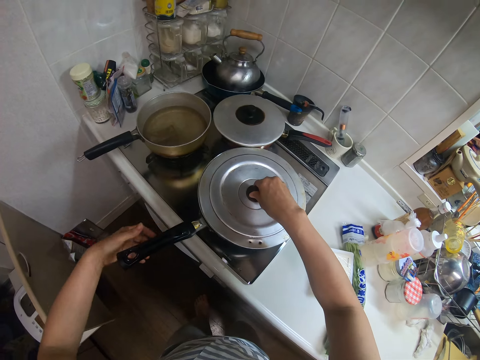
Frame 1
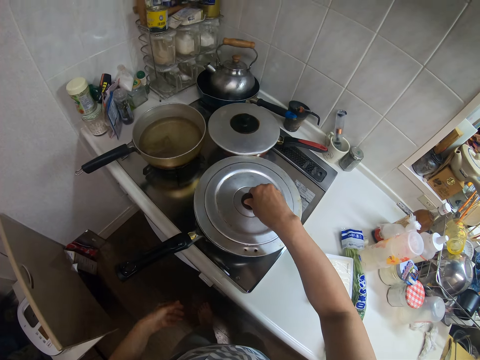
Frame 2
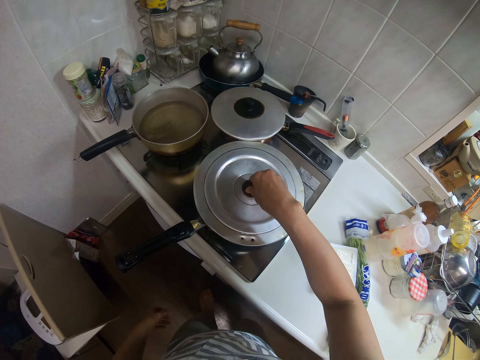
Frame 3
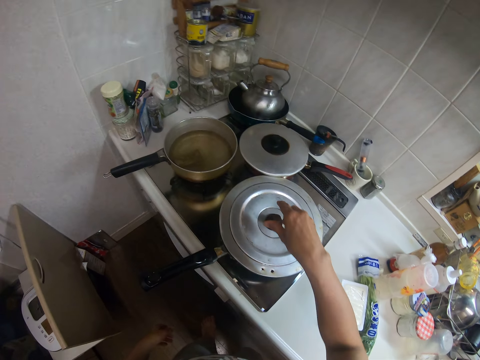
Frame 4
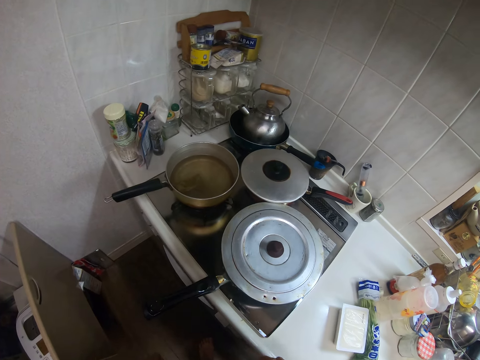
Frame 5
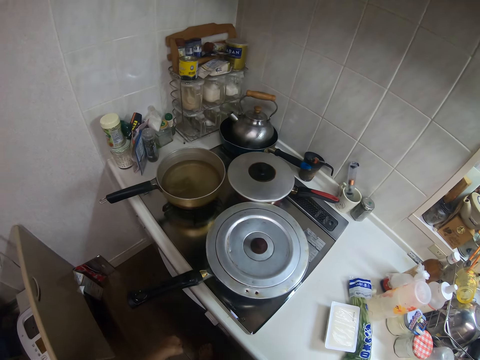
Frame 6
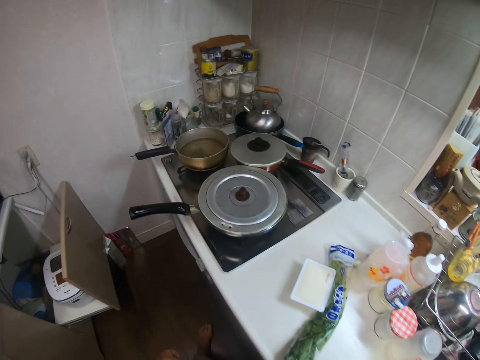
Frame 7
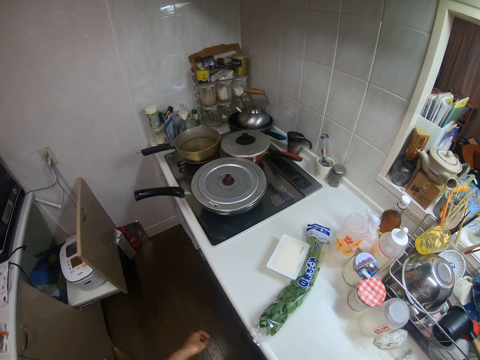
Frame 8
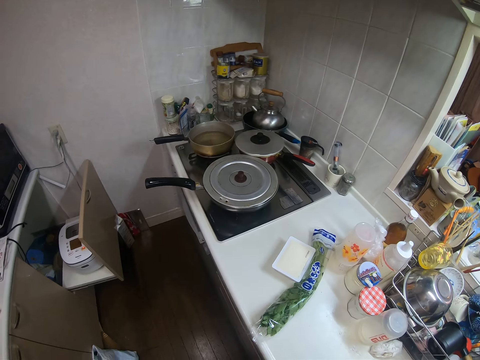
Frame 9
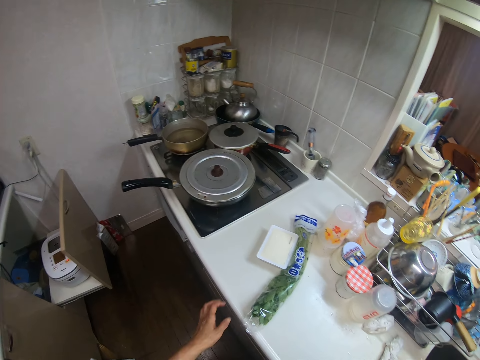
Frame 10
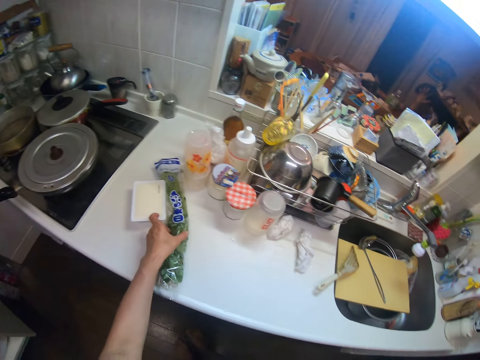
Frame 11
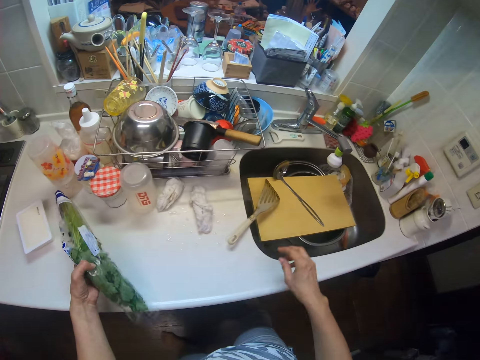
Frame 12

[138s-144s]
The camera wearer covers the frying pan. They walk in the kitchen. They pick up the nylon of vegetables from the kitchen worktop.

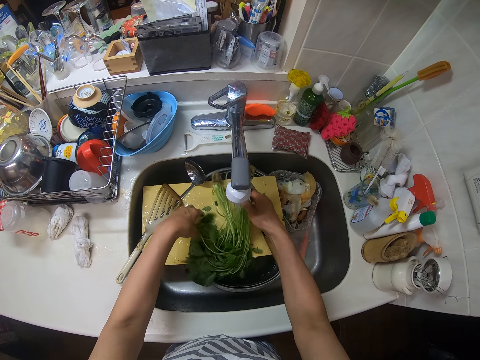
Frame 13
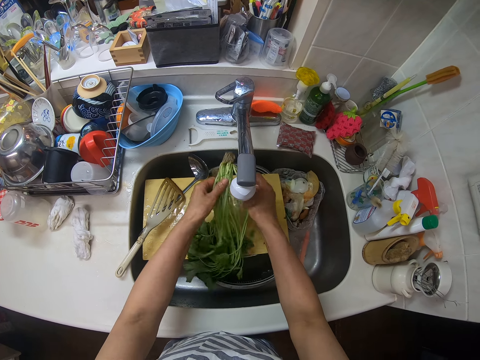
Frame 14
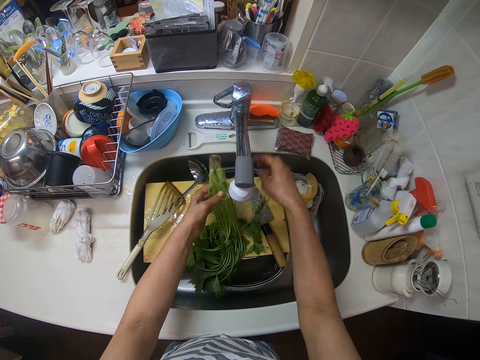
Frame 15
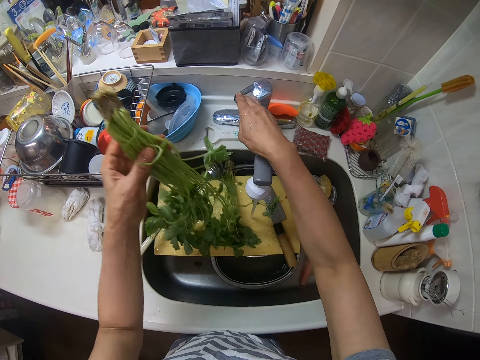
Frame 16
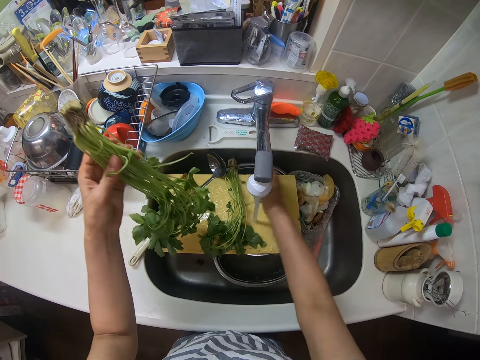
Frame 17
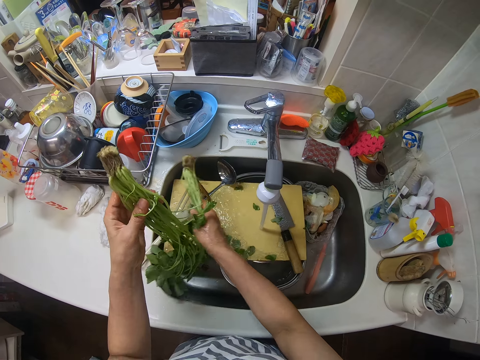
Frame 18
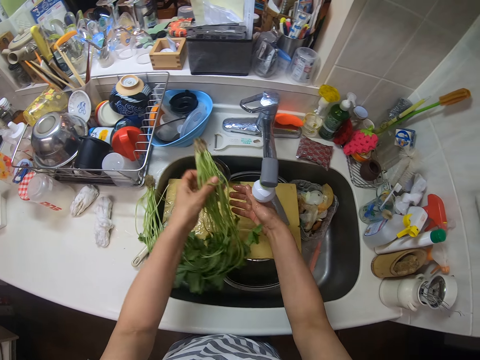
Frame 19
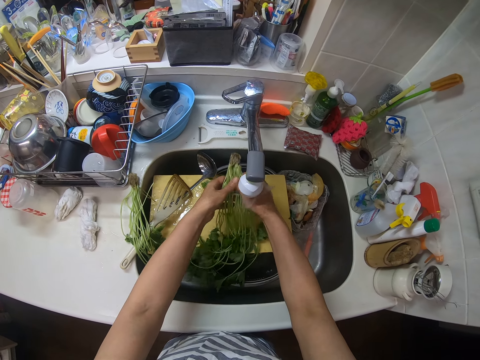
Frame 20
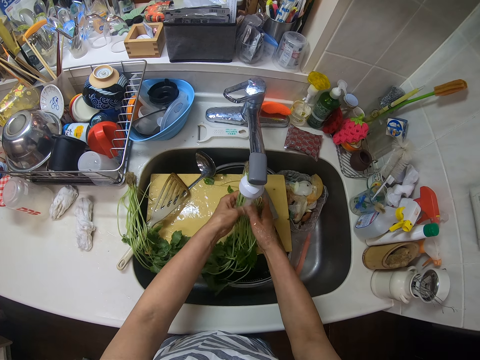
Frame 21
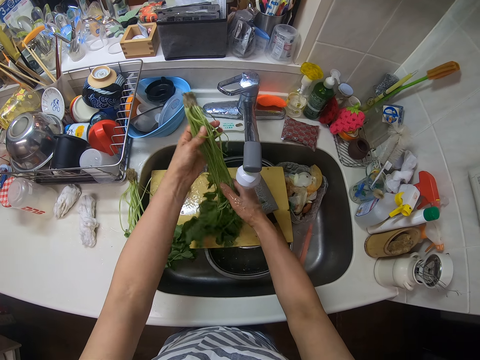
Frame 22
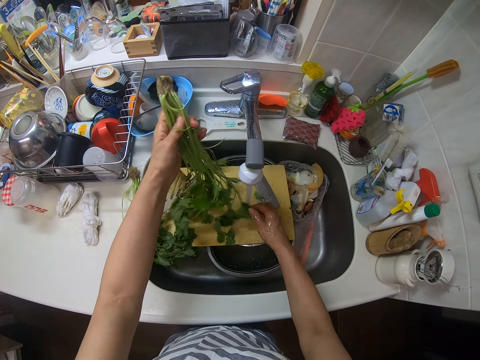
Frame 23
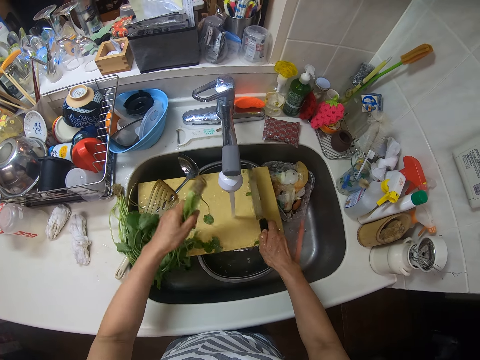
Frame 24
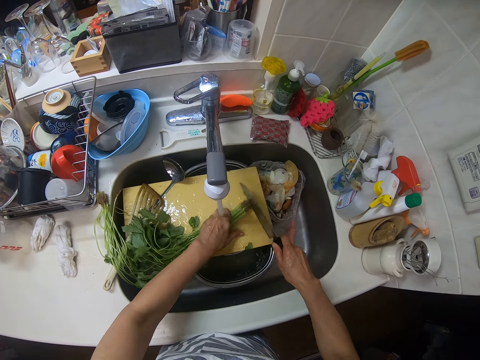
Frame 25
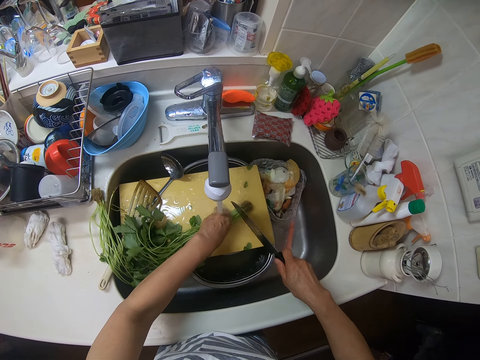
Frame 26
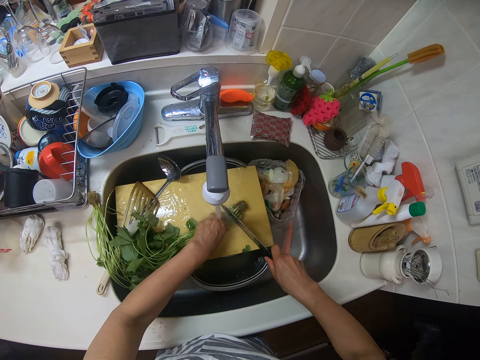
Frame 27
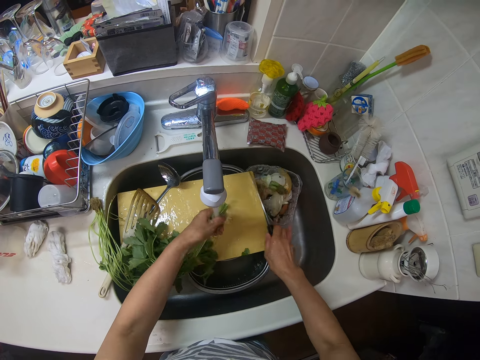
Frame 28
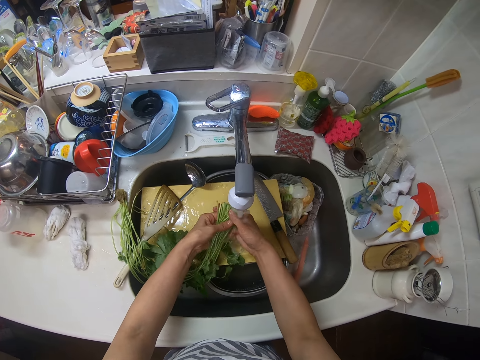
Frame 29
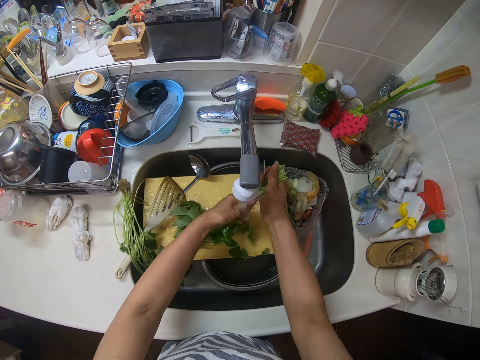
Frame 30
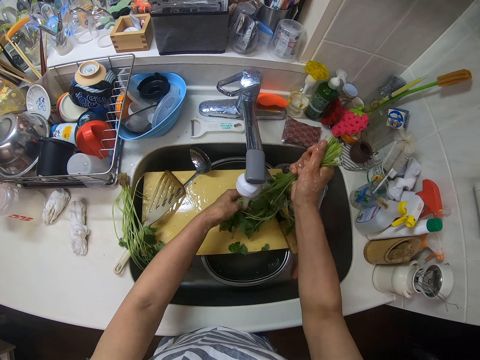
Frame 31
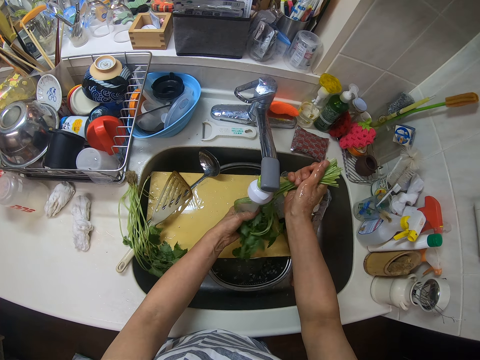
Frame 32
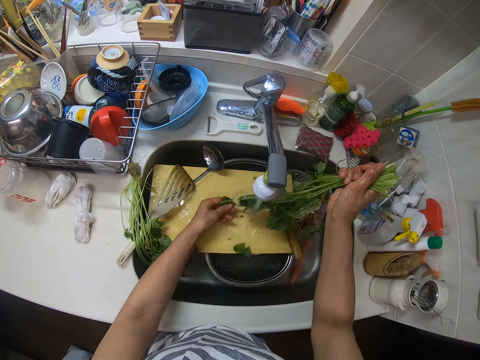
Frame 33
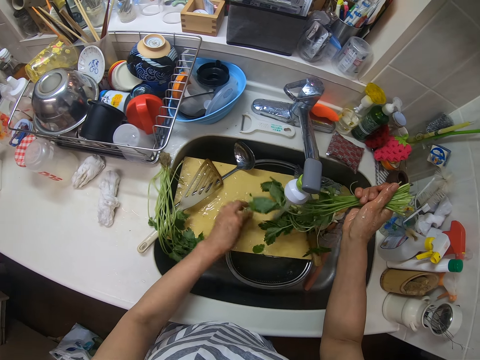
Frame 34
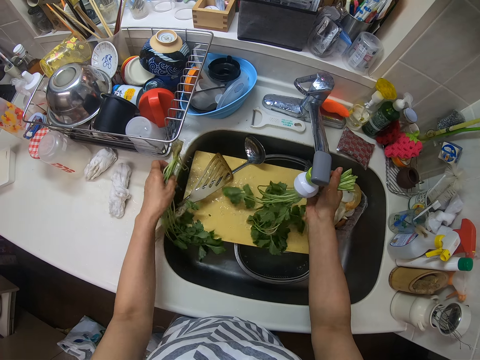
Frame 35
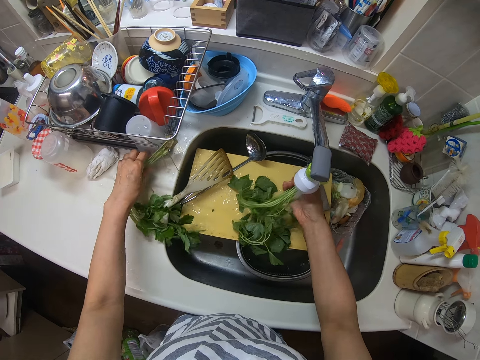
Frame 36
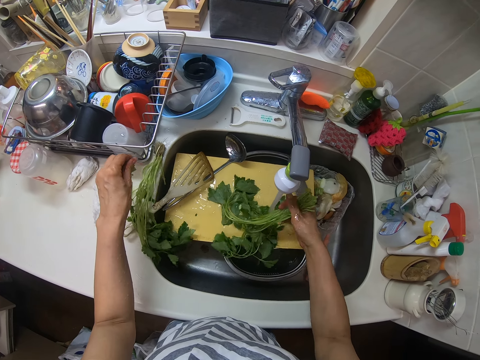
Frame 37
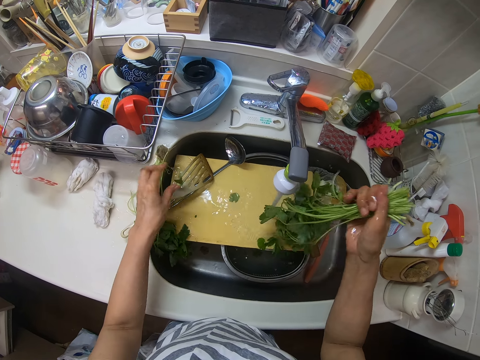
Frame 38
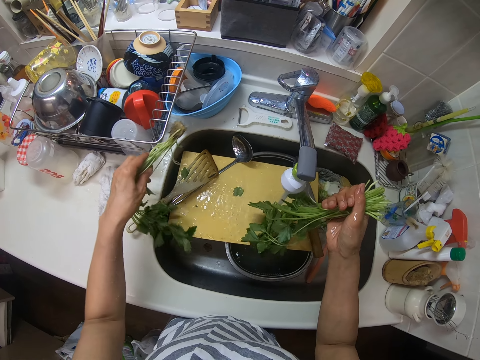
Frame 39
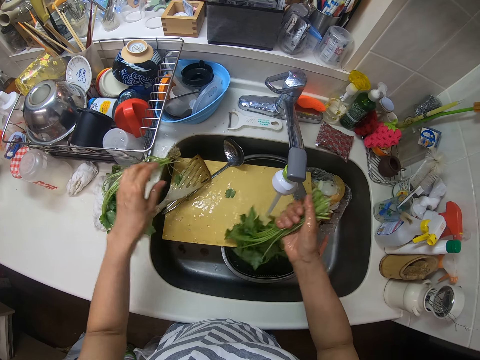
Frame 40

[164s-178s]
The camera wearer turns off the faucet. They pick up the knife from the chopping board. They cut the unwanted part of the vegetables with the knife. They drop the knife on the chopping board. They rinse the vegetables with water. They move some vegetables.

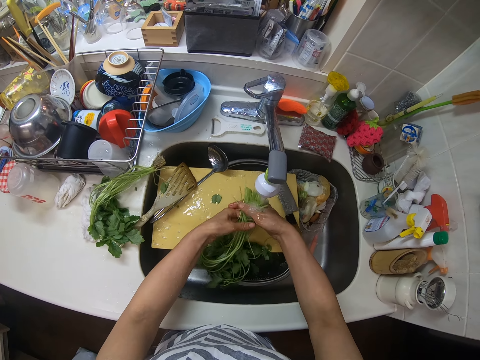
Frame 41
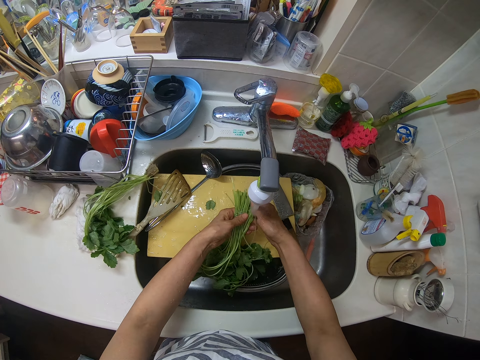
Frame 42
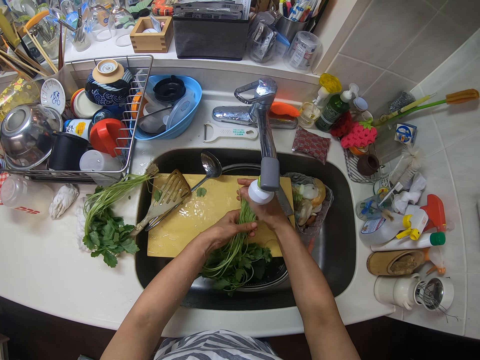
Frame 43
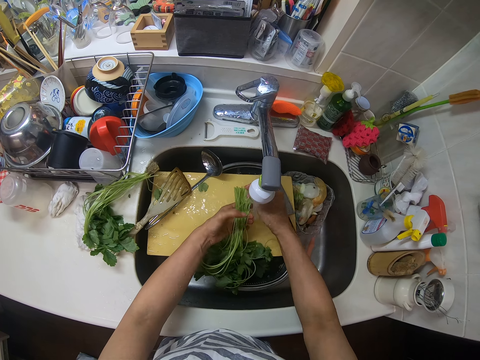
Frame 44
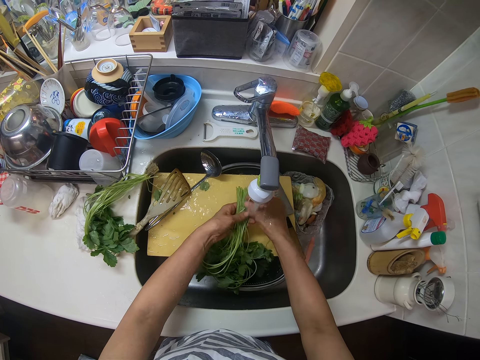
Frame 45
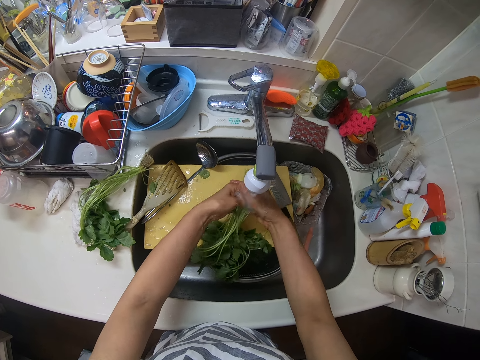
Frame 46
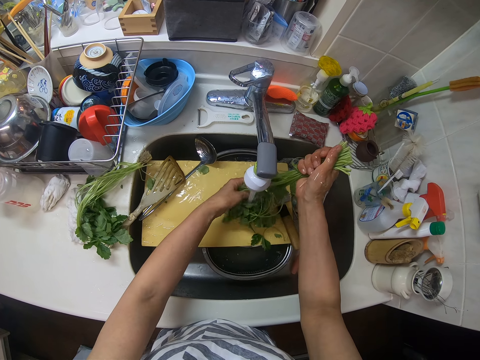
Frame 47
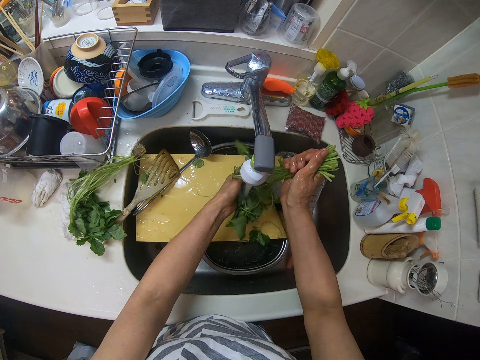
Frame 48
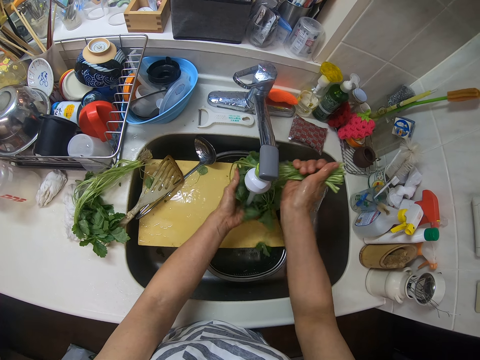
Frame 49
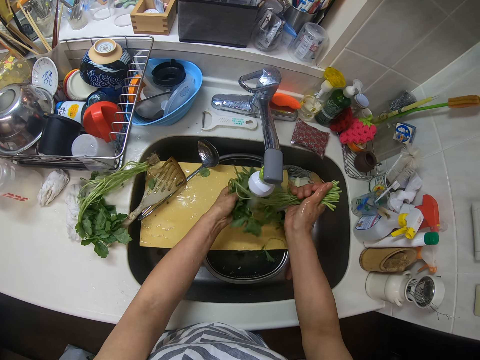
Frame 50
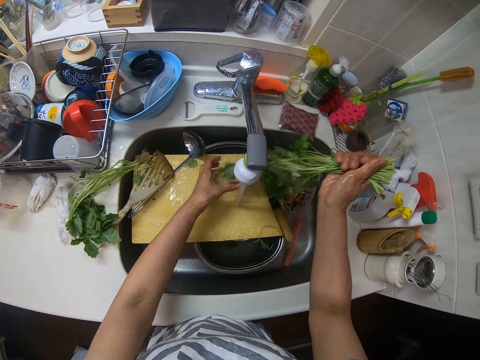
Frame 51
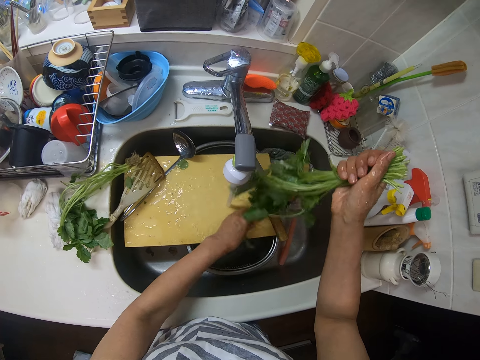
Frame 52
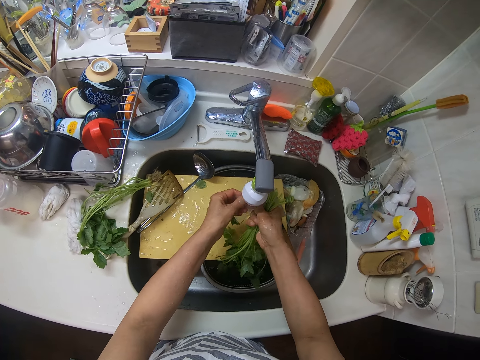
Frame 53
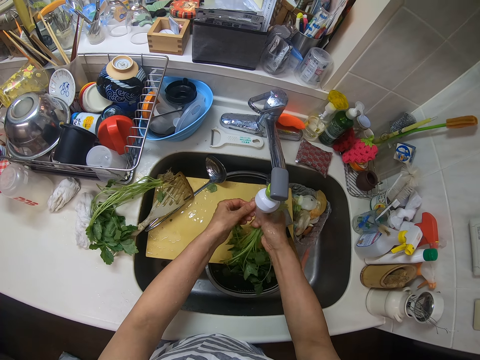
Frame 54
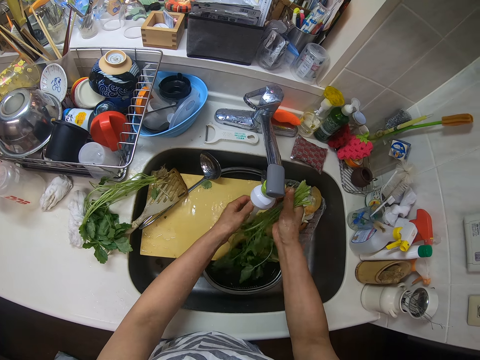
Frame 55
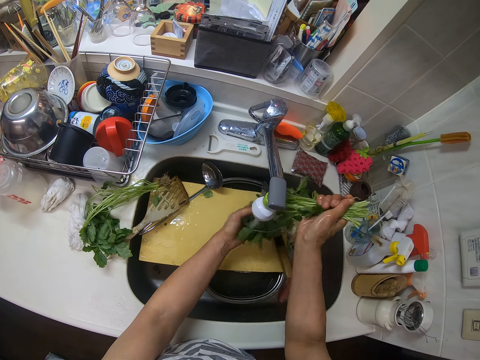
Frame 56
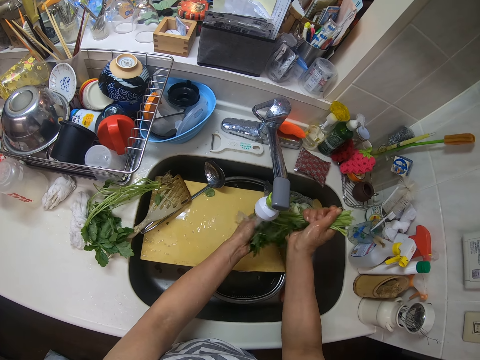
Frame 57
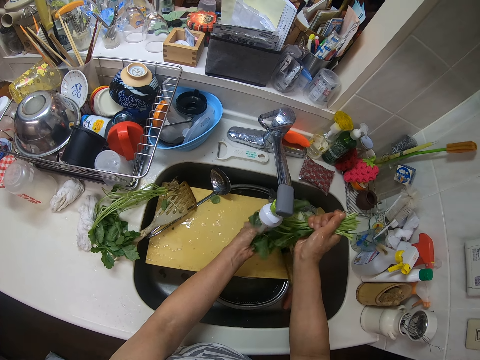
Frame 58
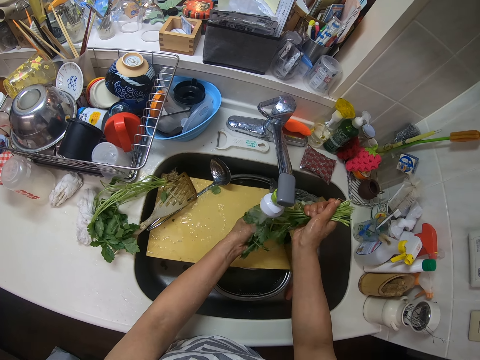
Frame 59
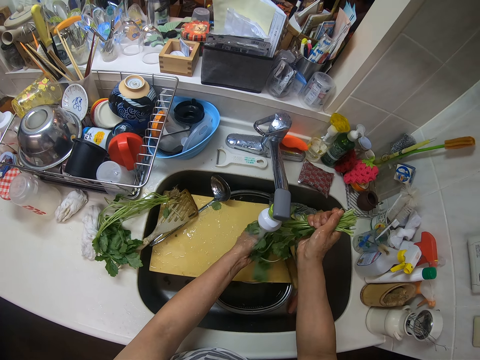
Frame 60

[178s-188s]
The camera wearer rinses the vegetables with water.
